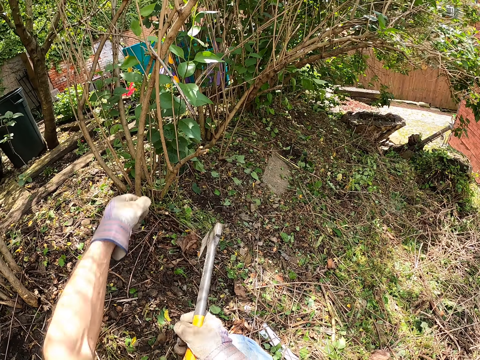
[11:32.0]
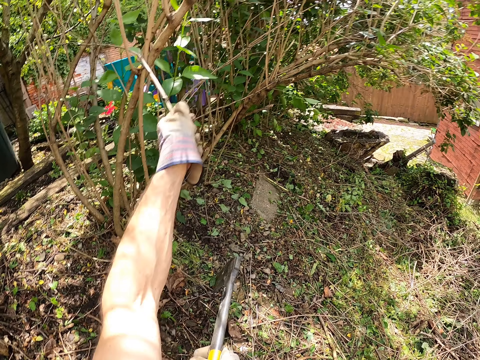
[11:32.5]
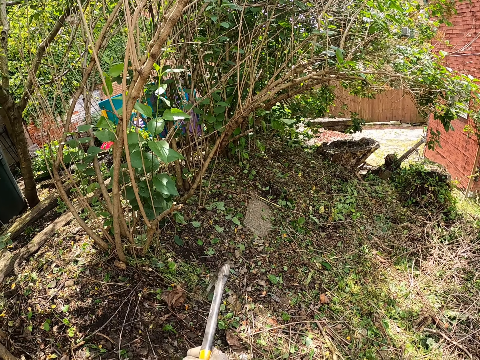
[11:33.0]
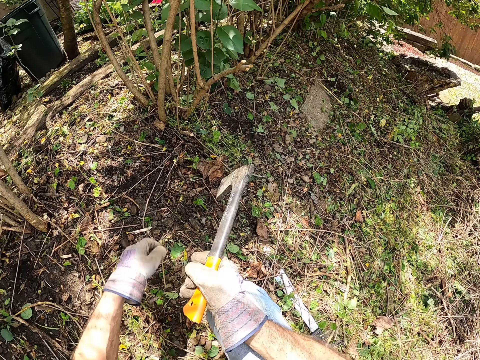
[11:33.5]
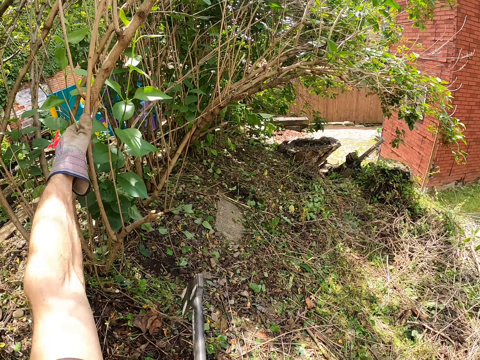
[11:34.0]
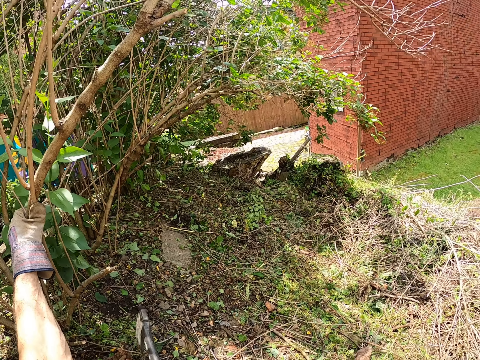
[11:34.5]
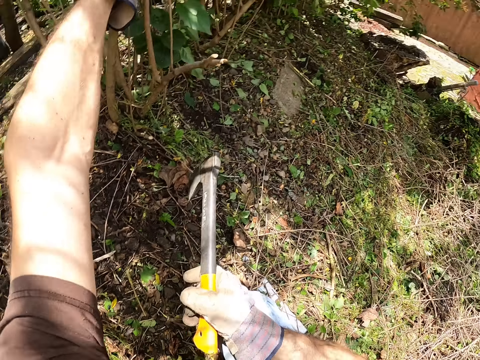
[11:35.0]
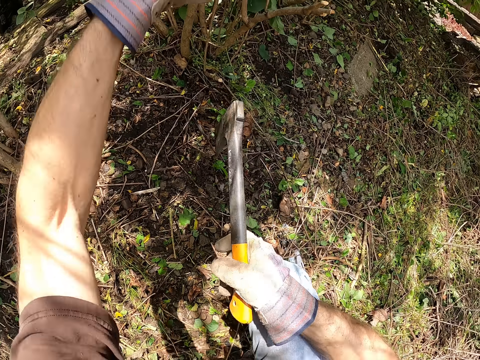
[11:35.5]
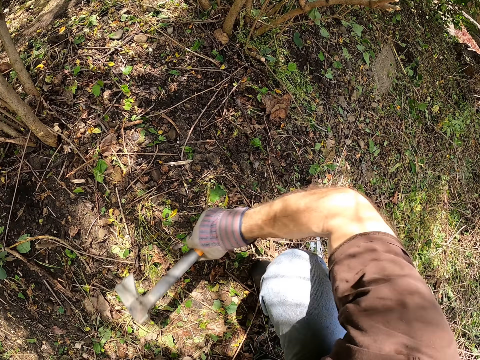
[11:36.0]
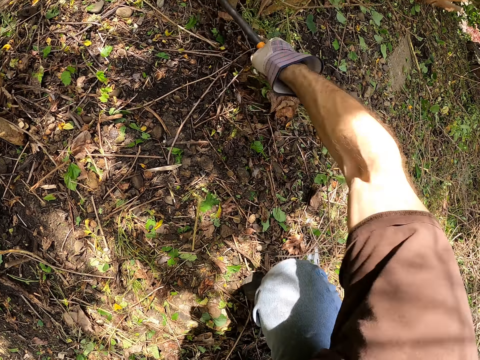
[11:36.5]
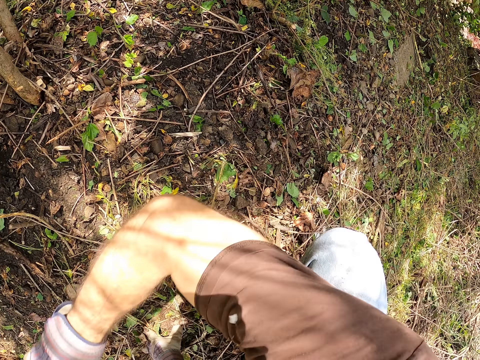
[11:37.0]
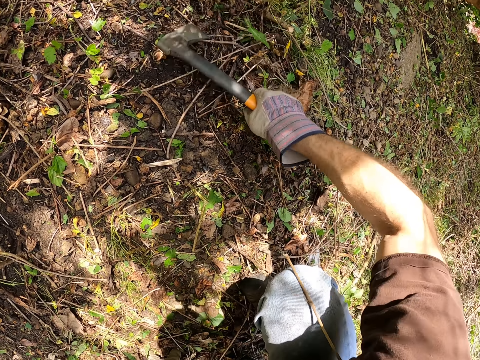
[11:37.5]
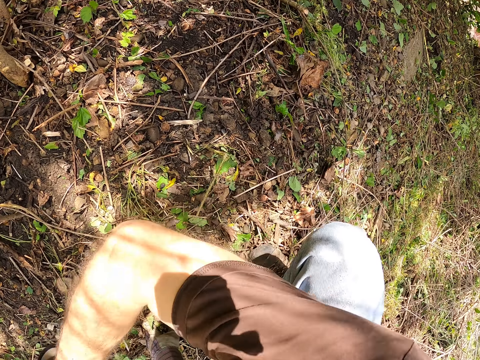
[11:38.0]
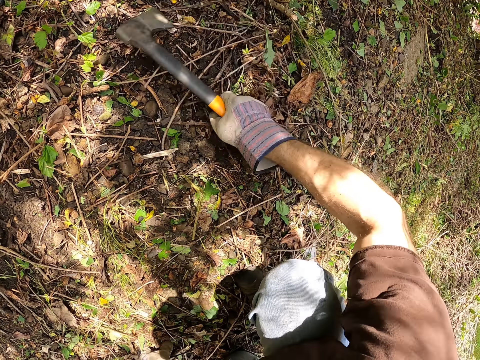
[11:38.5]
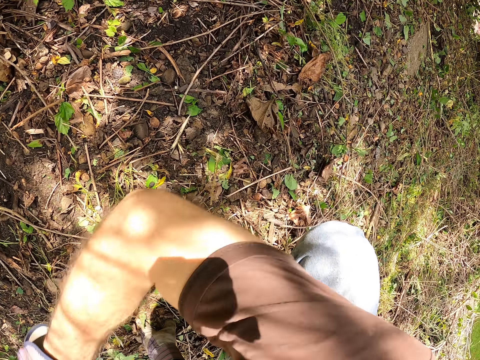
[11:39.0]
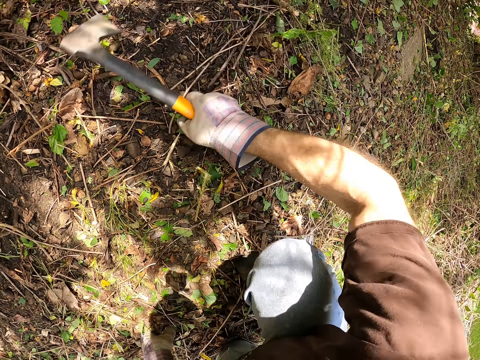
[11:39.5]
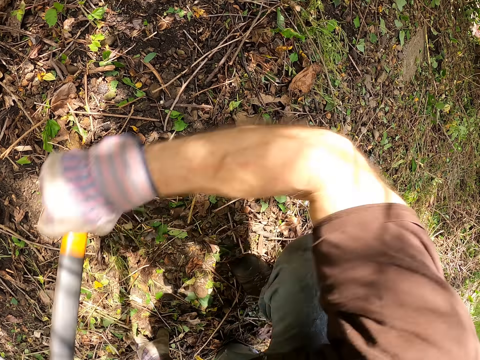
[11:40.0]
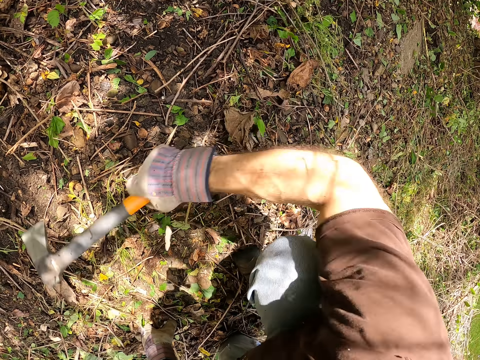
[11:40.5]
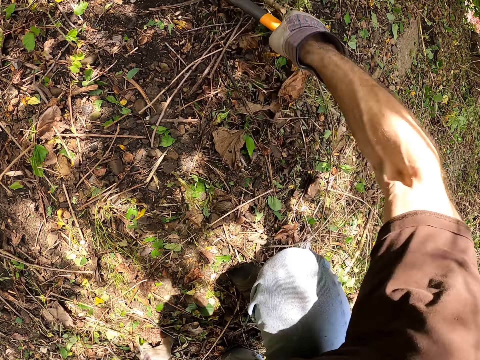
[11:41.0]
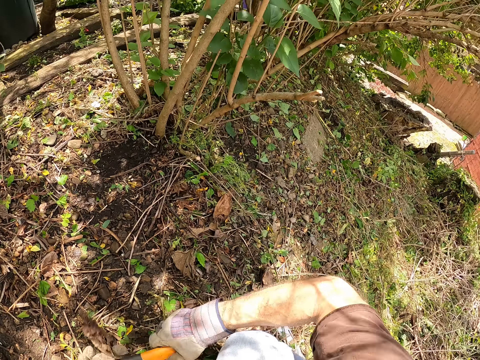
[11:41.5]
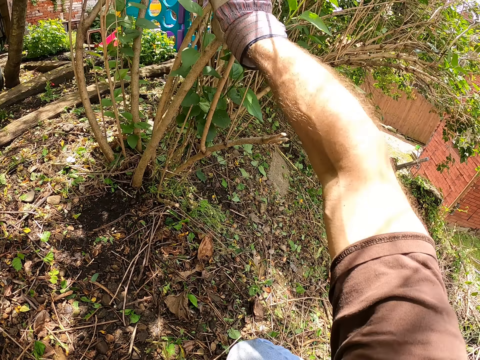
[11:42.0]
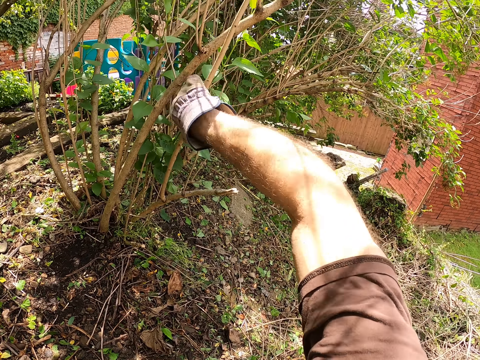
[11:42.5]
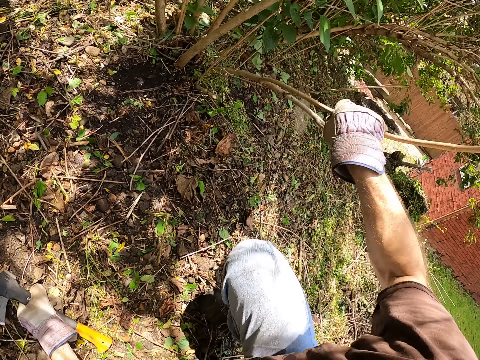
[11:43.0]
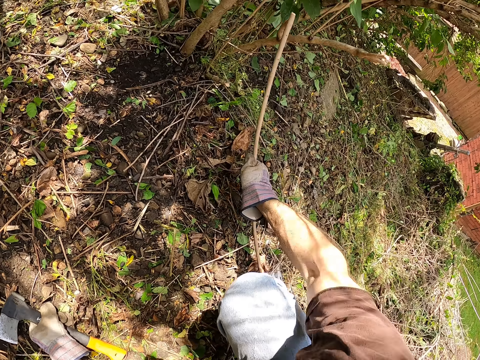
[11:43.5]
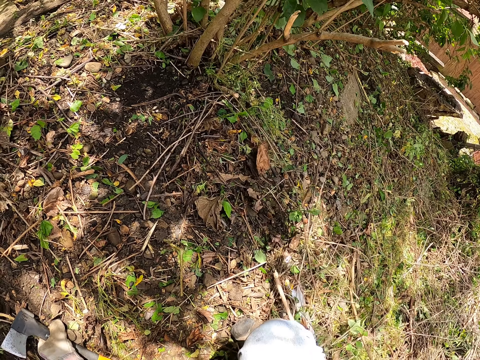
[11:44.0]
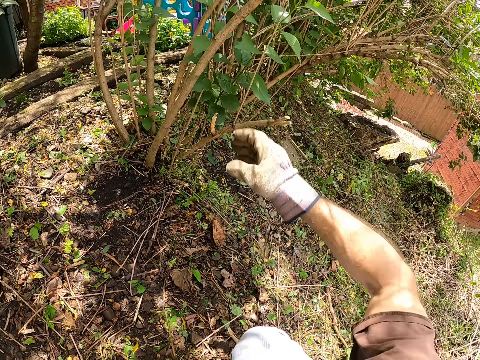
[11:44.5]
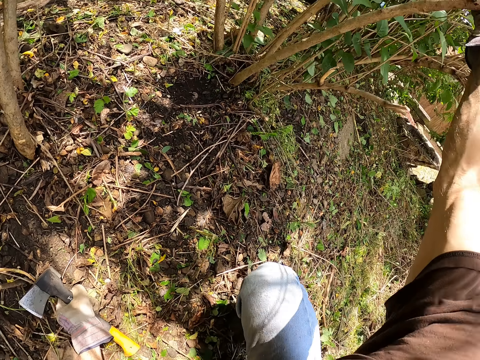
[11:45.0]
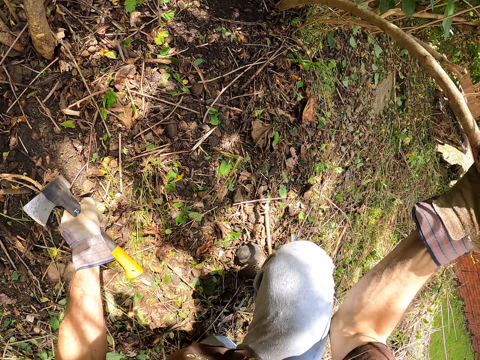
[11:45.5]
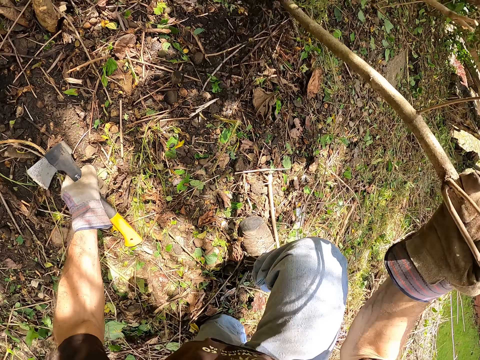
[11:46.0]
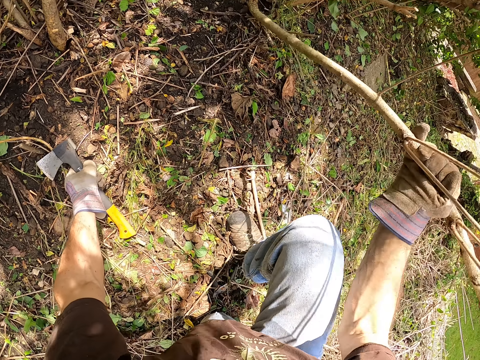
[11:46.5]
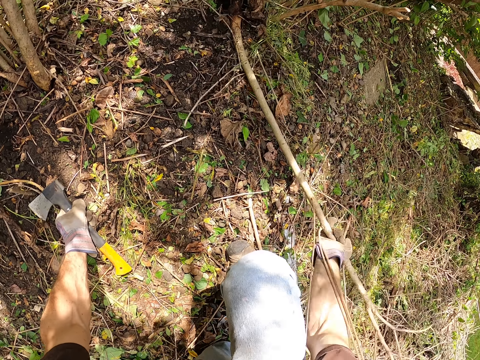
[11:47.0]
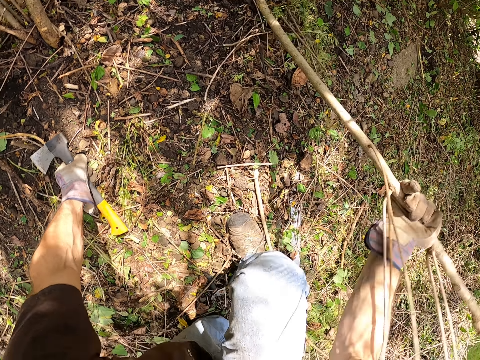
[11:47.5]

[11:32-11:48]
The camera wearer picks a branch on the wood. He removes small sticks from the tree with his left hand. He throws the branch. He bends wood in the bush. He pulls a fourth branch with his left hand. He moves his hand off the wood. He cuts the fourth branch with the axe in his right hand. He passes the axe to his left hand. He breaks a fifth branch with his right hand. He drops the branch on the ground. He uproots another wood.

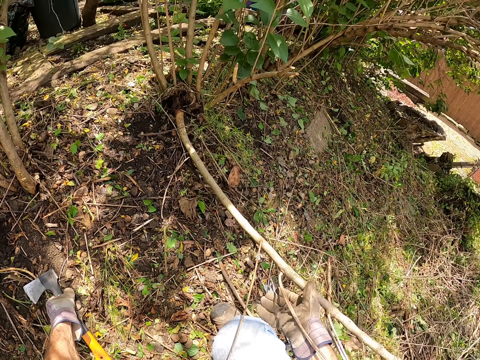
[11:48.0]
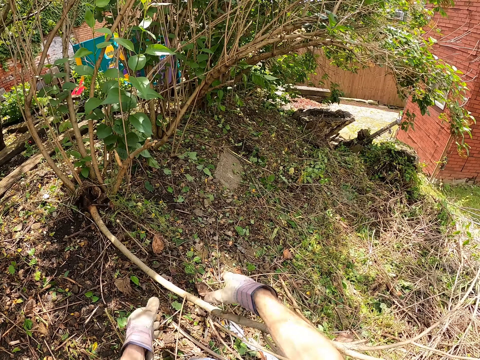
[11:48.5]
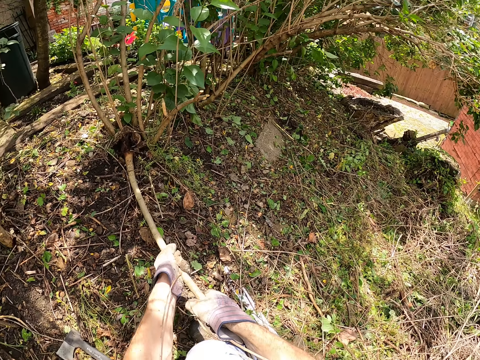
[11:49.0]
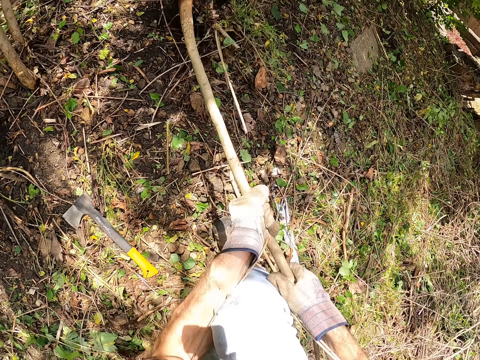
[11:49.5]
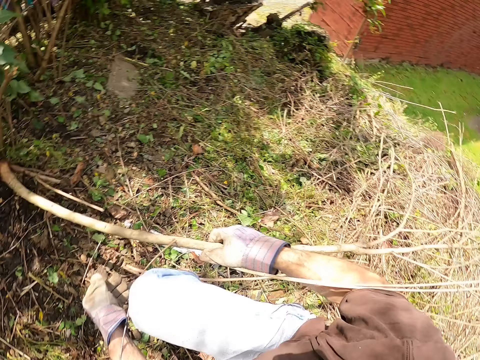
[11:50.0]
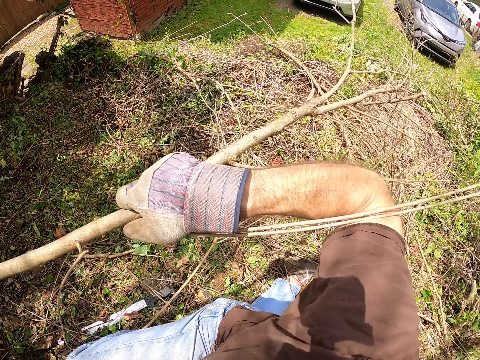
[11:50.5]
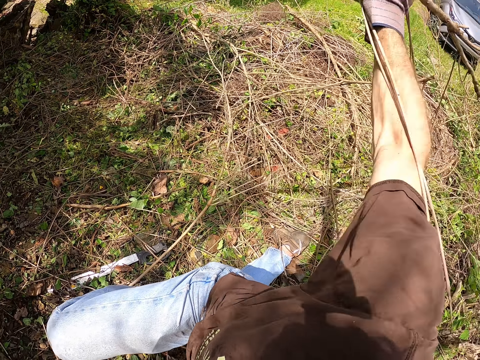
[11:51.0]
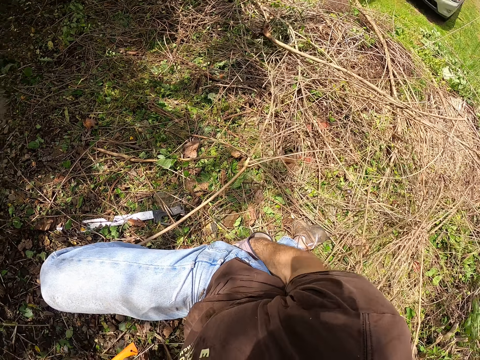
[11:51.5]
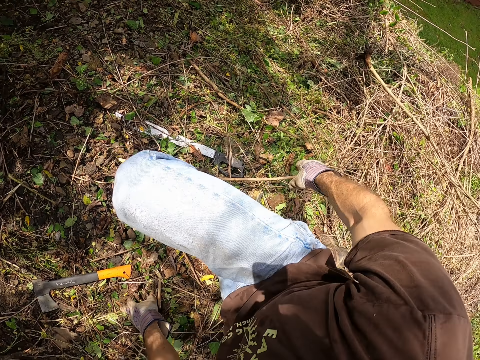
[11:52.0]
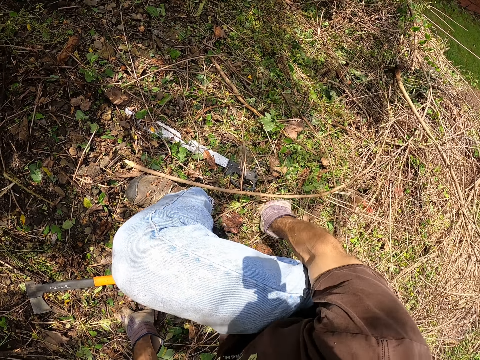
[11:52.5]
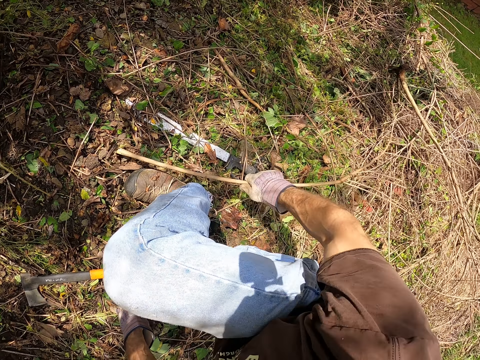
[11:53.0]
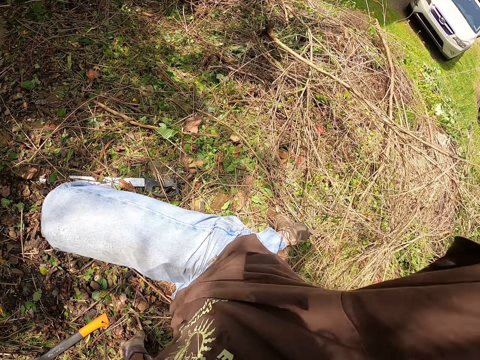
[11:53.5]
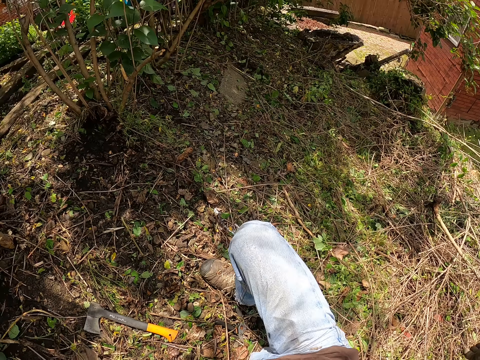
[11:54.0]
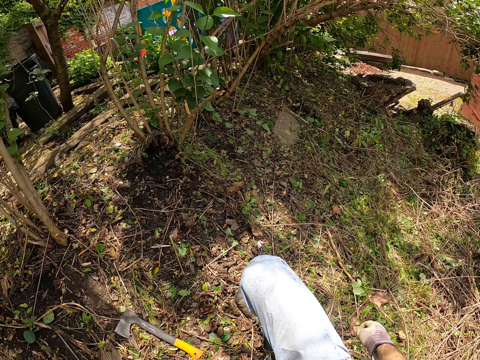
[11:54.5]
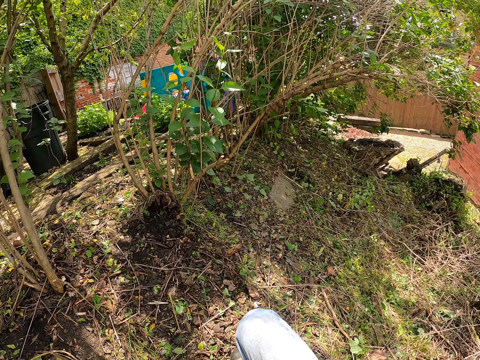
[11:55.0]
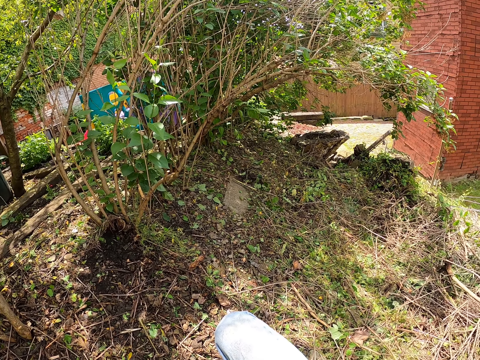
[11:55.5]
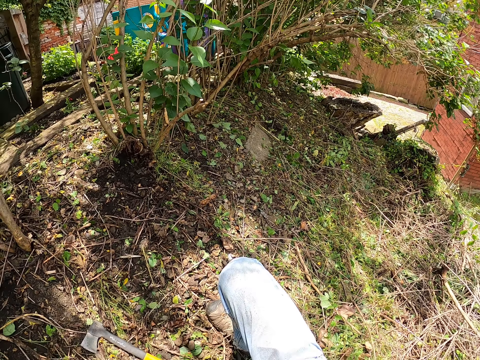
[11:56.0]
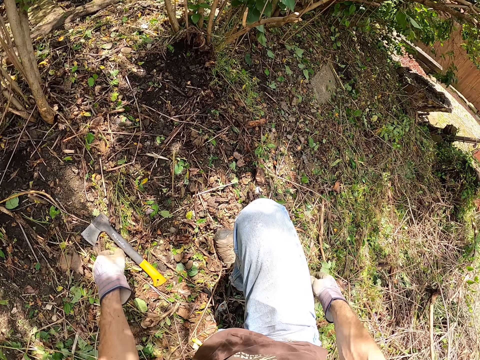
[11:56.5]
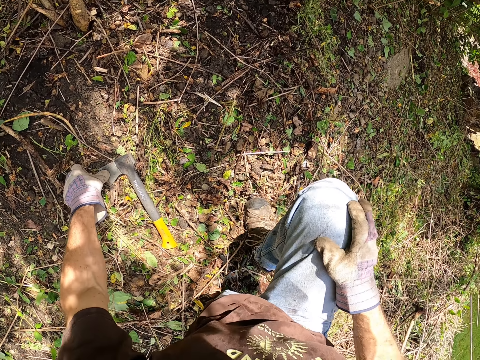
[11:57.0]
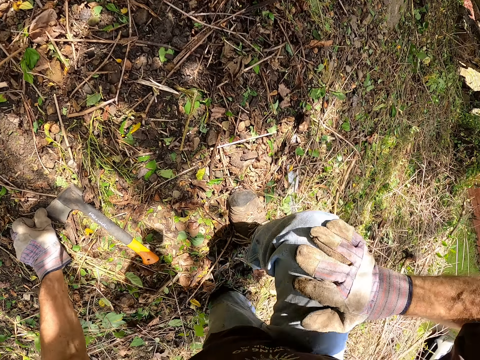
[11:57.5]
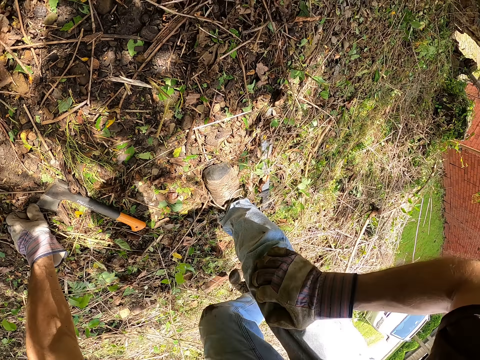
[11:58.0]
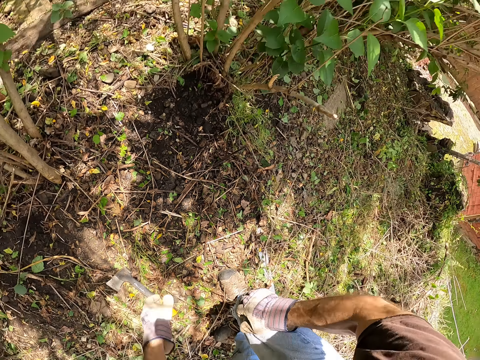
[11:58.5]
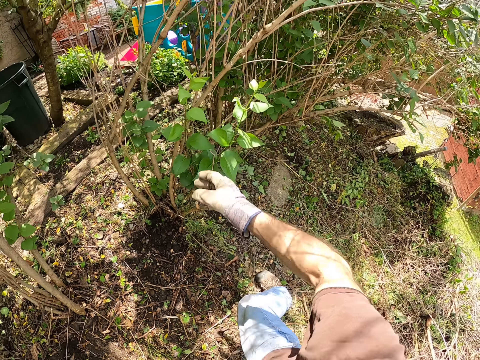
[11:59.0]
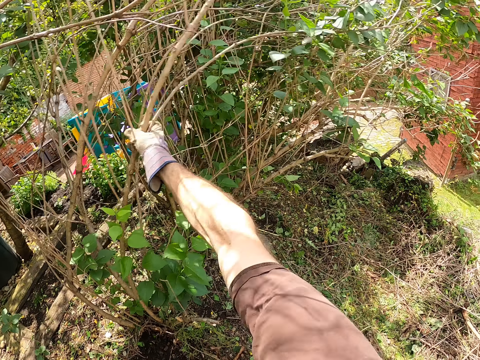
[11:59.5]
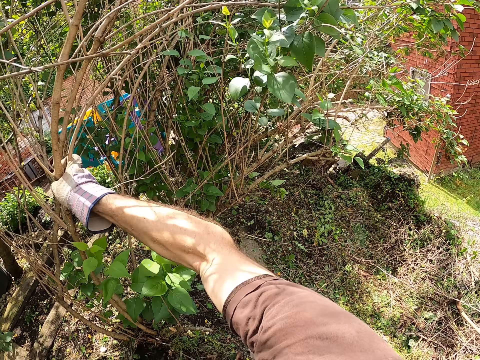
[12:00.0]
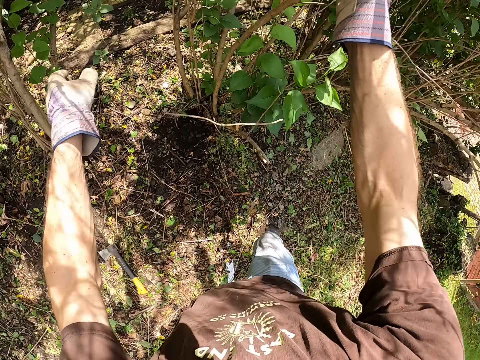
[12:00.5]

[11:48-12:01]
The camera wearer lays the axe on the ground. He removes the fifth branch from the ground with his hands. He throws the fifth branch to the floor with his right hand. He picks a branch on the ground. He adjusts a branch on the floor with his right hand. He throws the branch. He puts his left hand on the axe. He stands. He grabs a sixth branch in the bush with his right hand.
